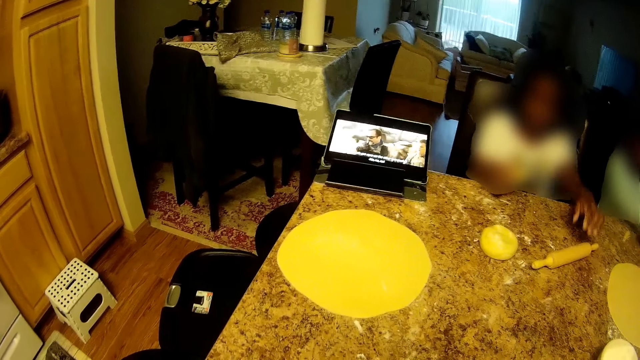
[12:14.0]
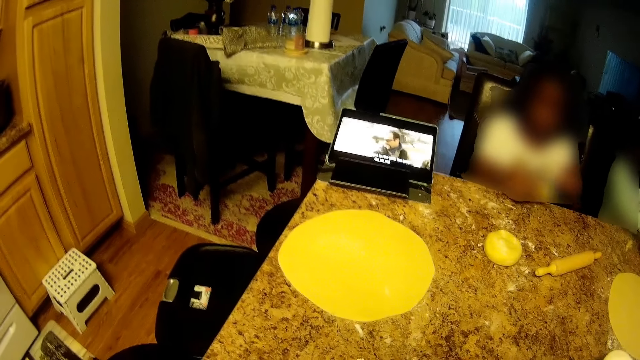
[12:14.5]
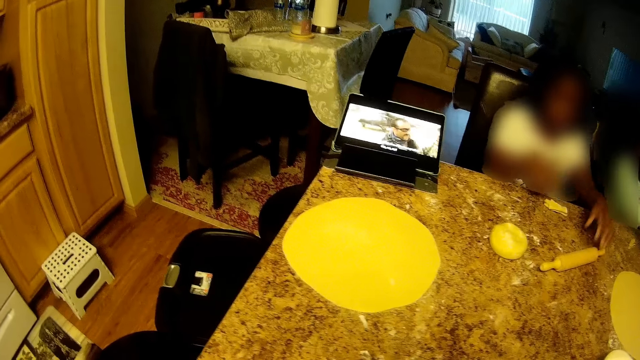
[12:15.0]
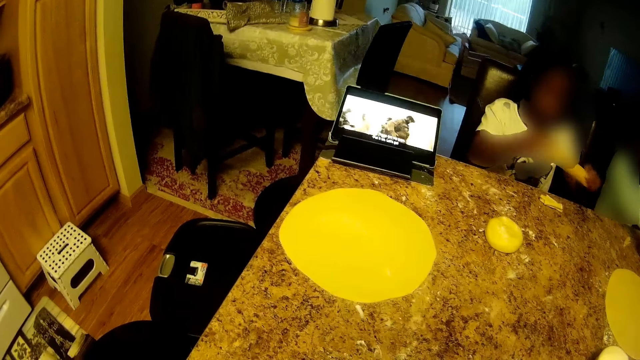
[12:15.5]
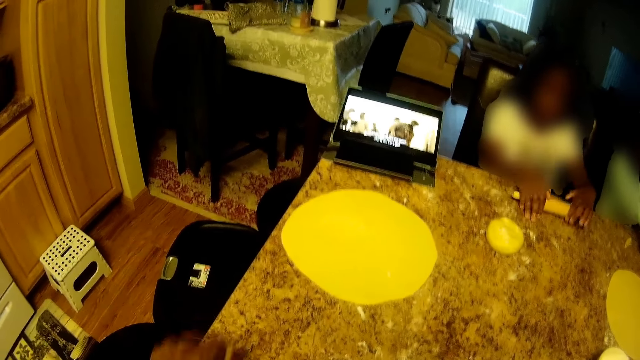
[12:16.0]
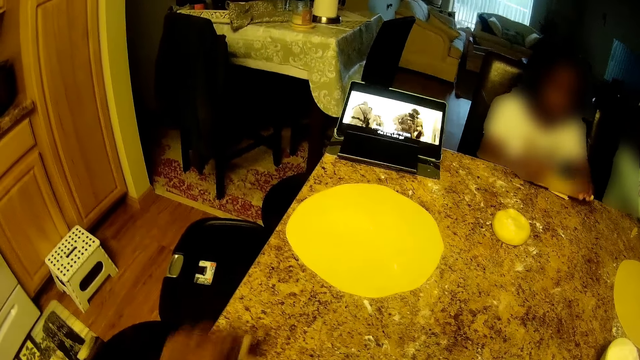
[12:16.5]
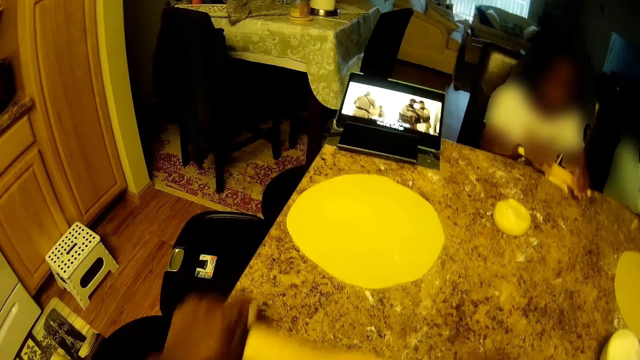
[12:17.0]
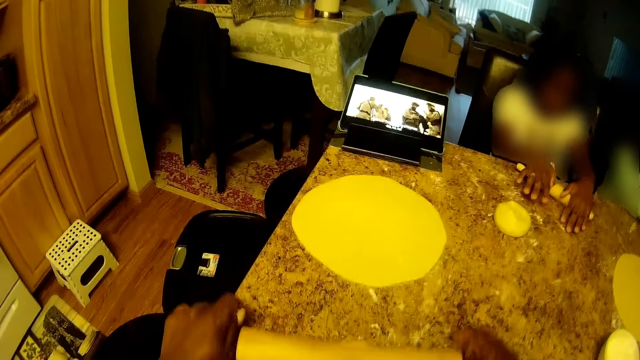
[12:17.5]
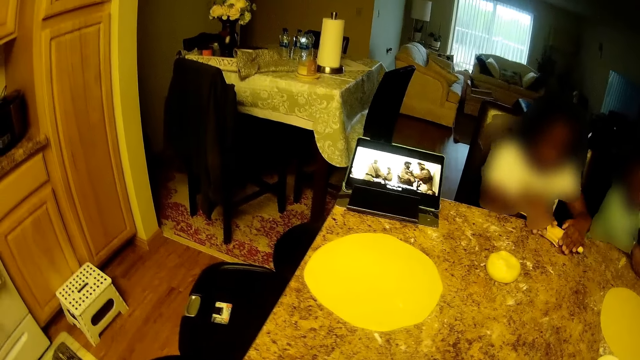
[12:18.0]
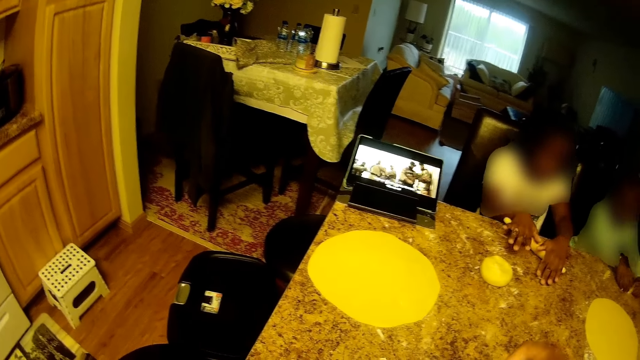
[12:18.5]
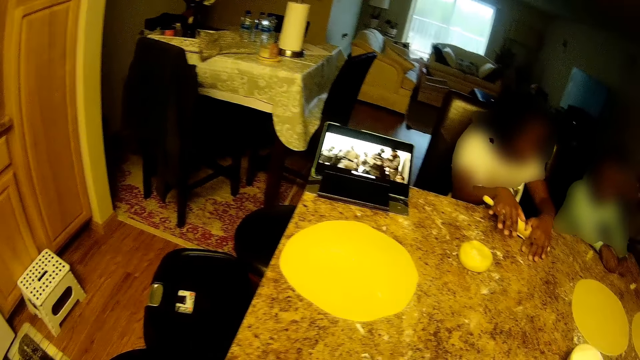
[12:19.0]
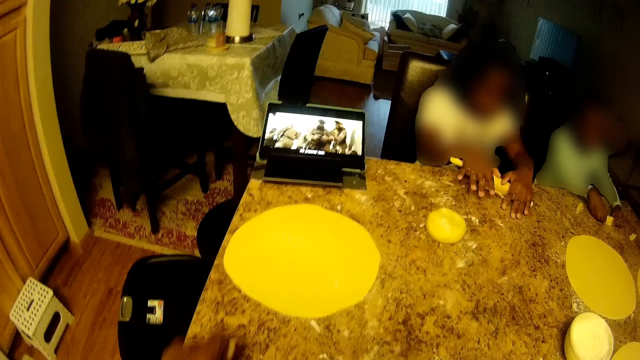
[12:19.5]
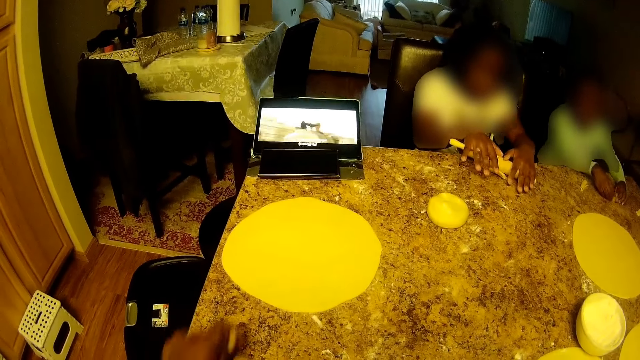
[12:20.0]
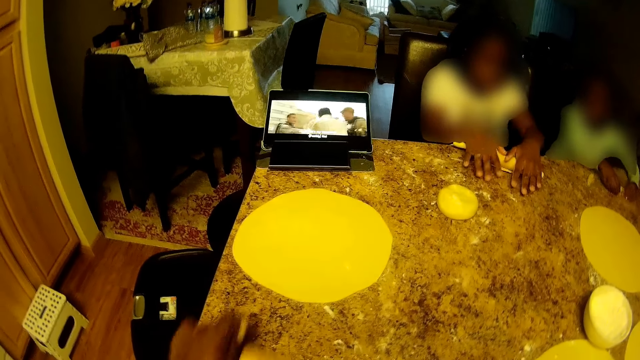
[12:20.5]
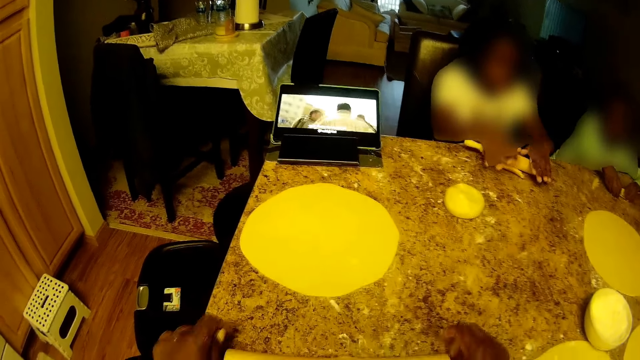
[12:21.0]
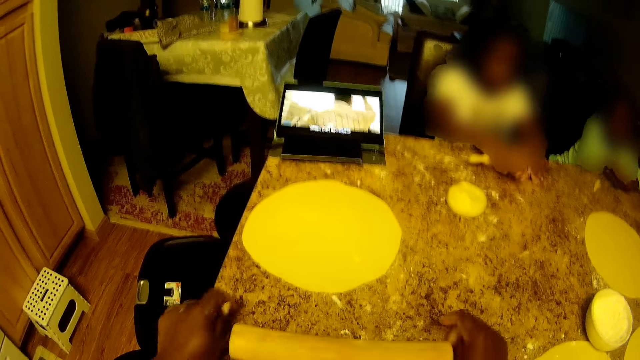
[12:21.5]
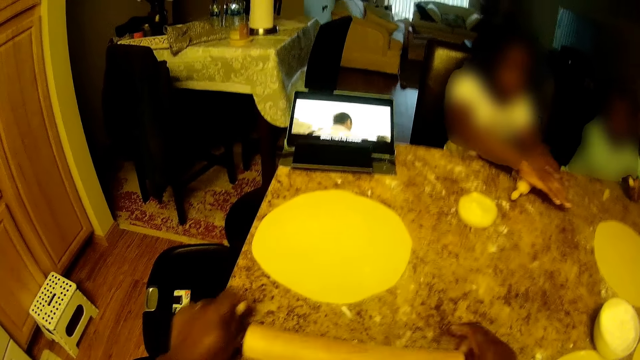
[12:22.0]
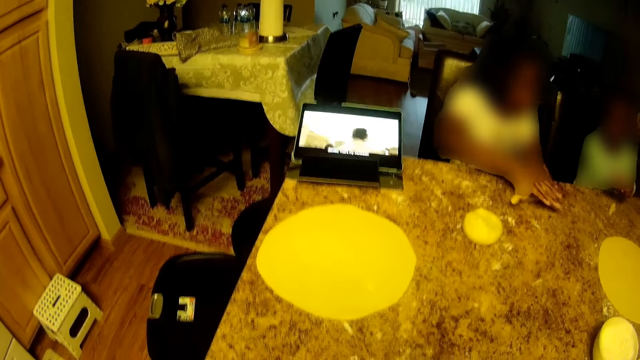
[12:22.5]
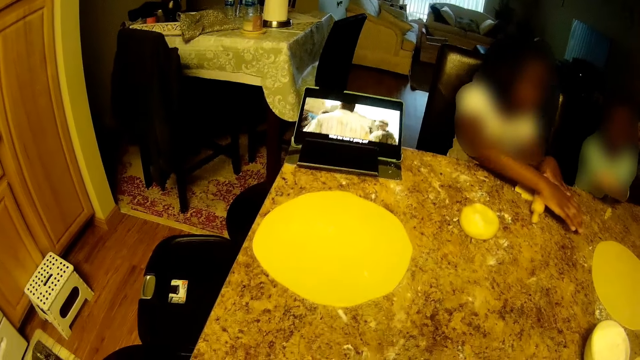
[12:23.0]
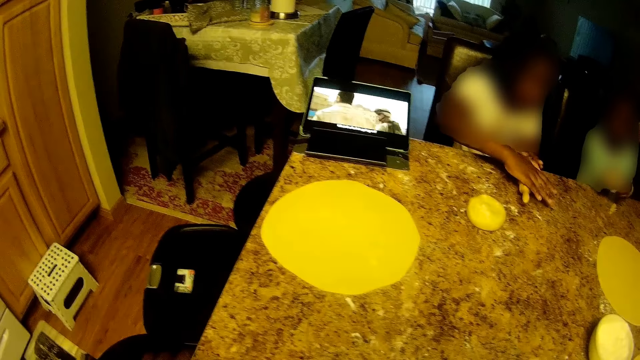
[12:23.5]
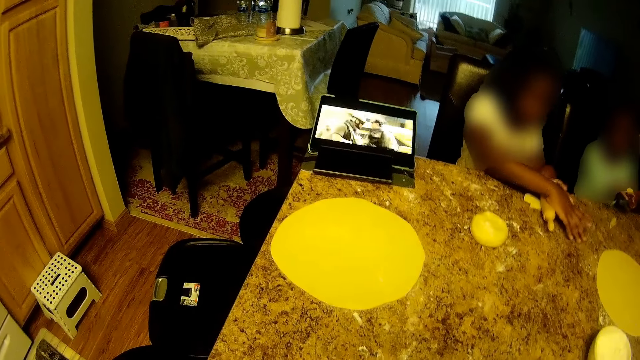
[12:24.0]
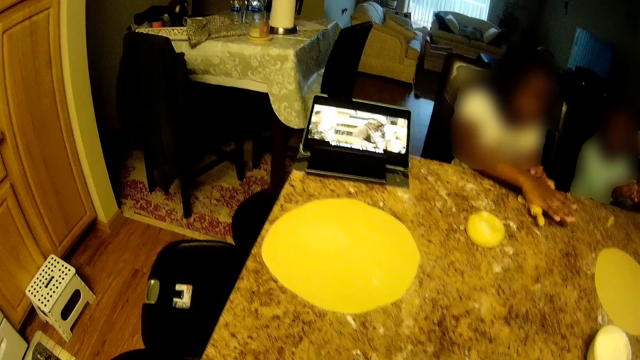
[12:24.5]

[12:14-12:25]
The camera wearer rolls the rolling pin in her hands on the dough on the tiled table. A girl takes the rolling pin. The girl rolls the rolling pin on the dough on the tiled table with both hands. The camera wearer rolls the dough with the rolling pin. Another girl picks up a dough from the table with both hands.

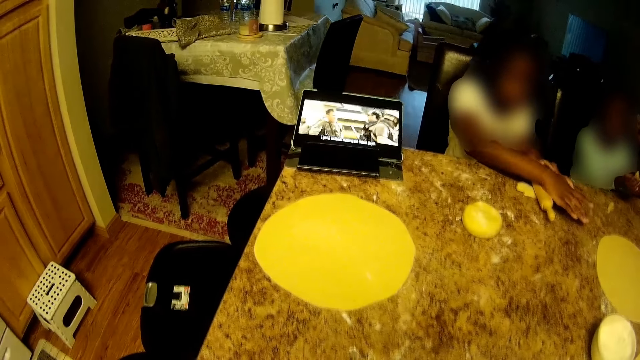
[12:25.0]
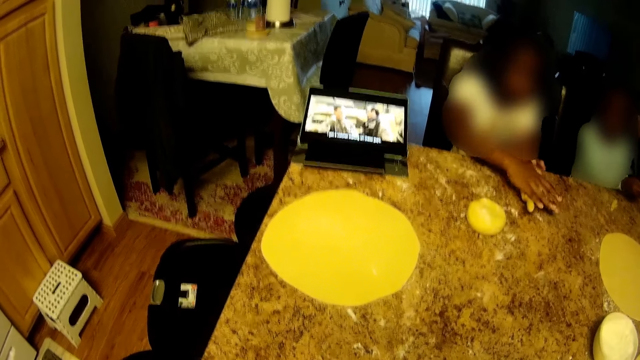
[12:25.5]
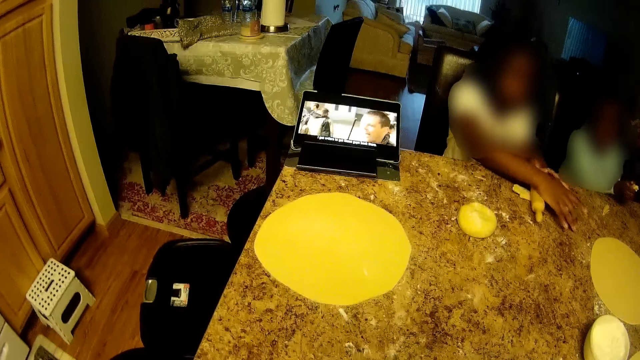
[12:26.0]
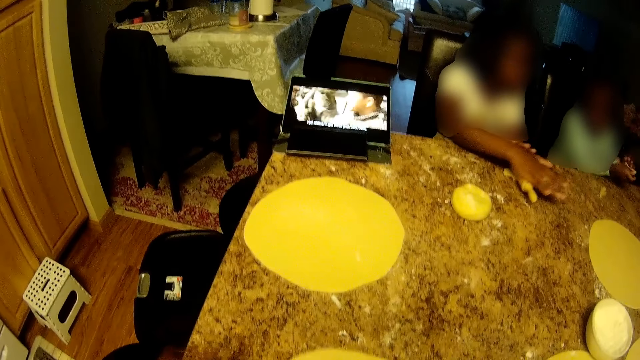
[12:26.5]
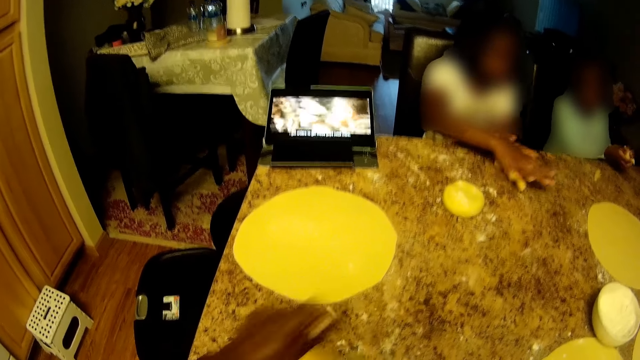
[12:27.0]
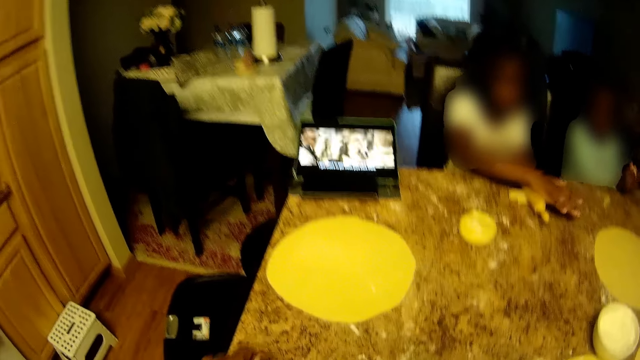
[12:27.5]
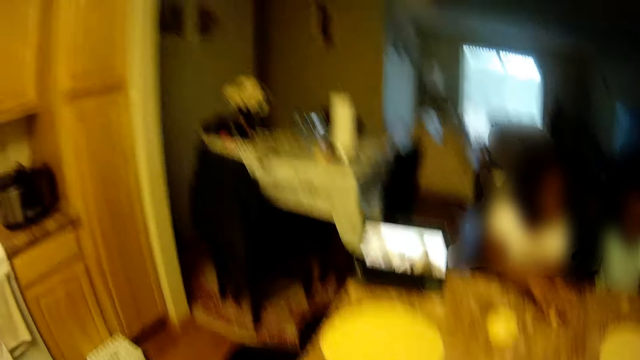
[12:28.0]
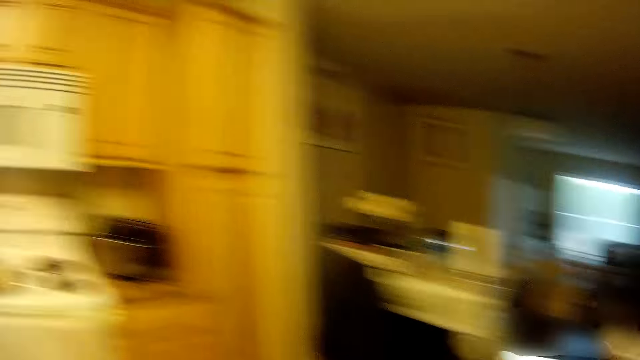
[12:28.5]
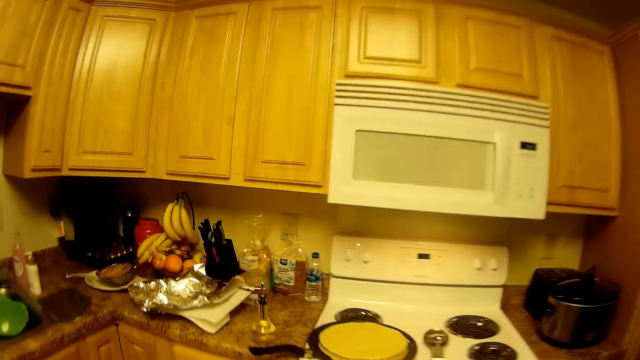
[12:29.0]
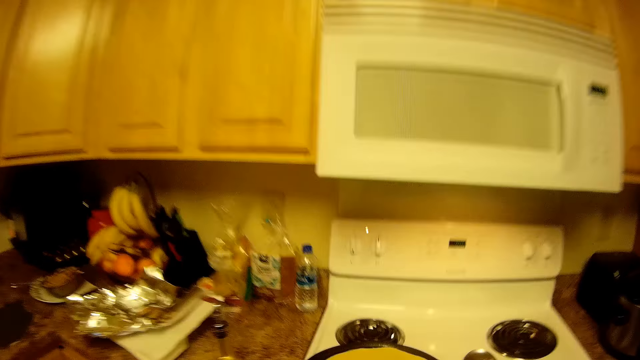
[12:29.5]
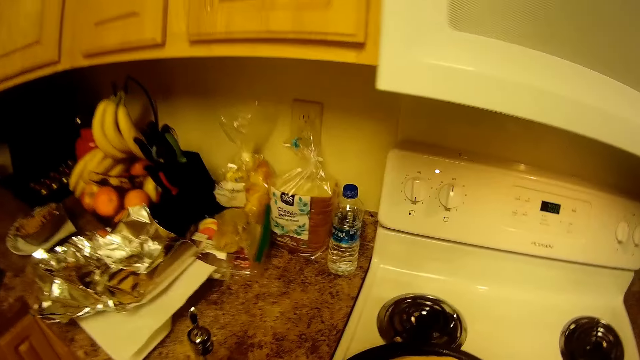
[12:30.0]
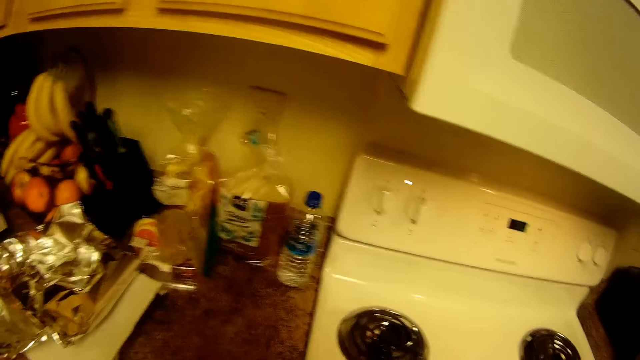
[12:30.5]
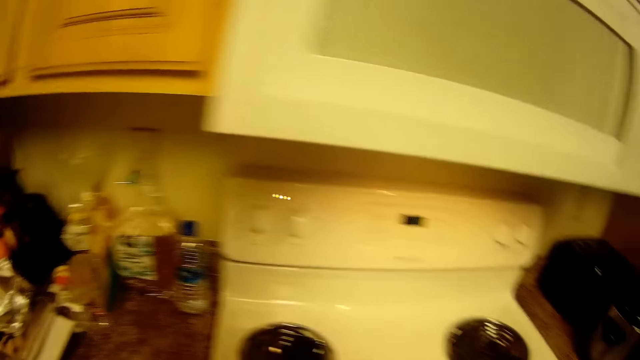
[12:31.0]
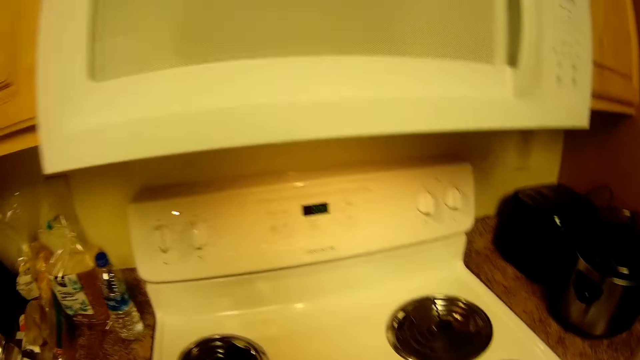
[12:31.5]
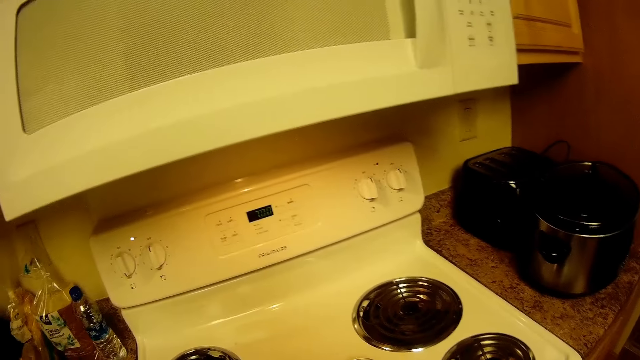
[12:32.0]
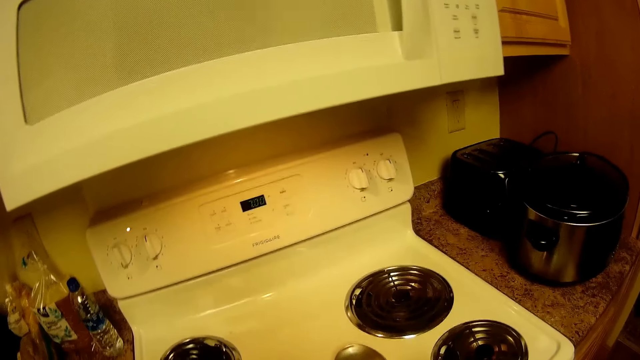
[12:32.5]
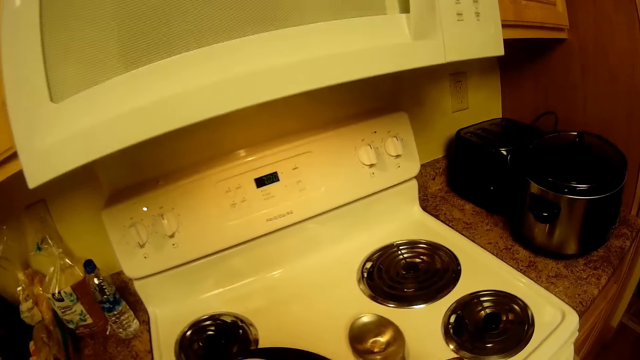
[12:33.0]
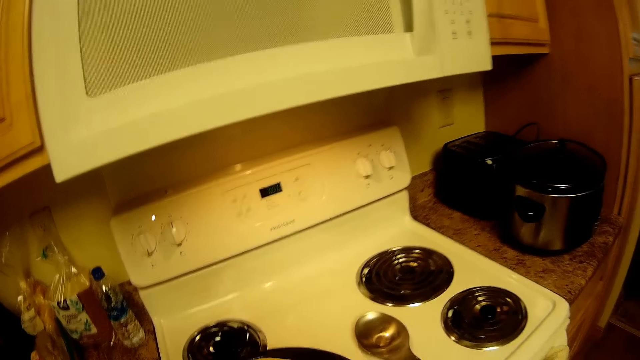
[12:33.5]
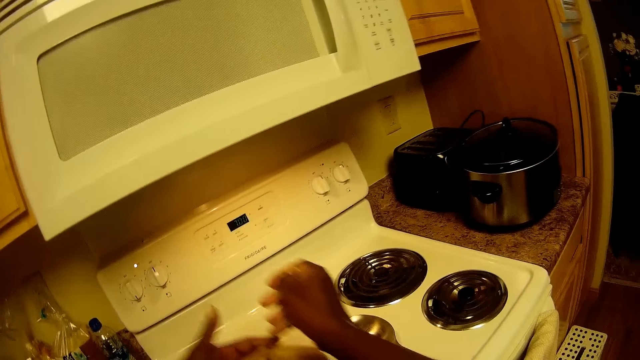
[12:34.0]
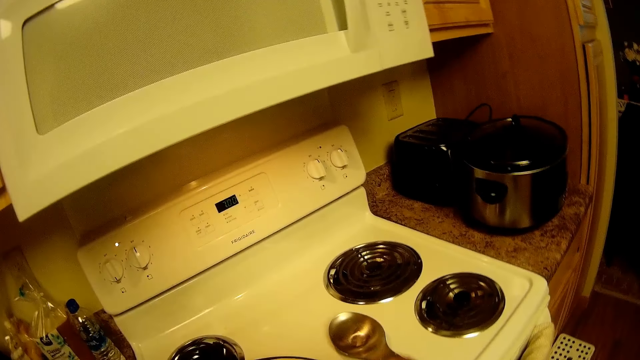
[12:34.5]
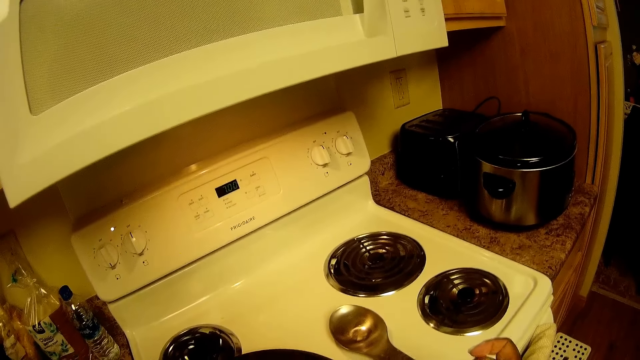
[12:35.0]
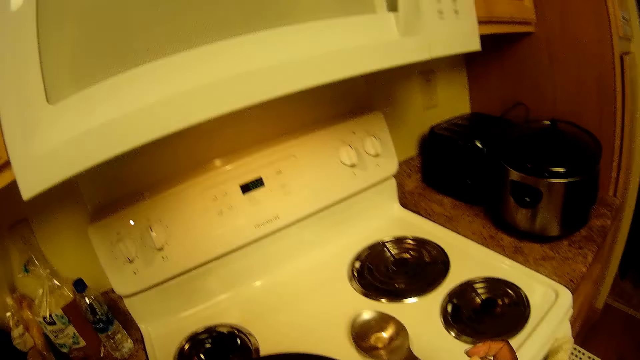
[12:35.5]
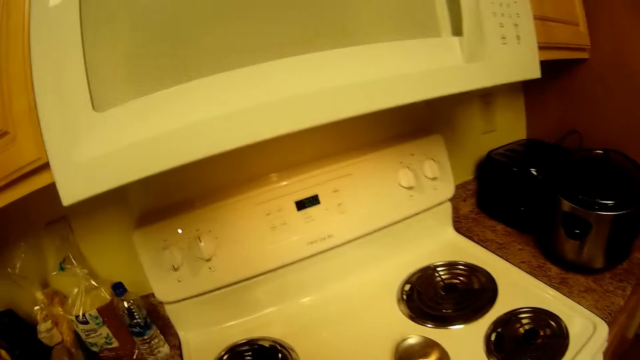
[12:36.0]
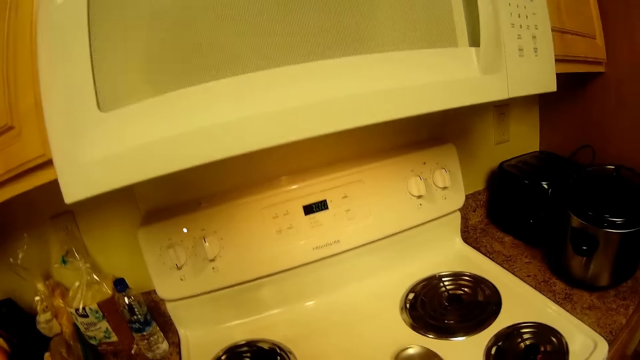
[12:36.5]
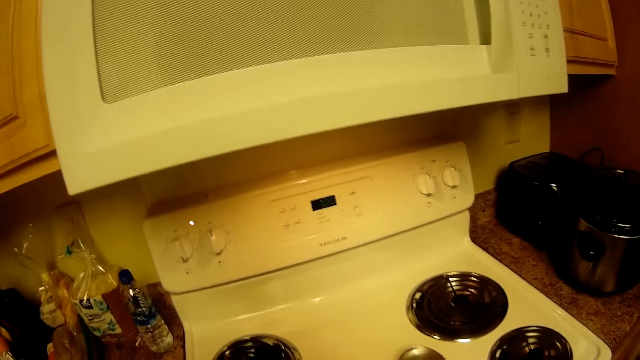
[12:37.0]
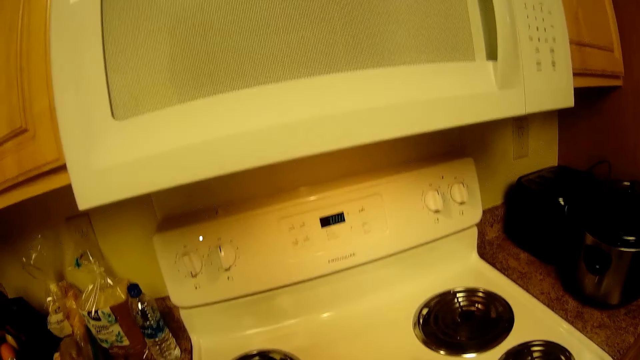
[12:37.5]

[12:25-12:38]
The girl adjusts the dough in her hand with both hands. The camera wearer moves close to the pan. They grab the bowl with a spoon from the gas cooker with both hands. They turn the dough on the pan.
